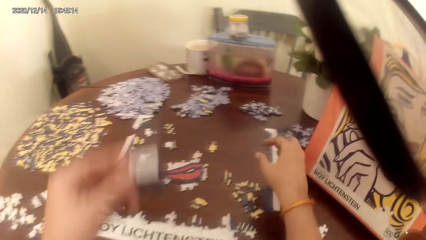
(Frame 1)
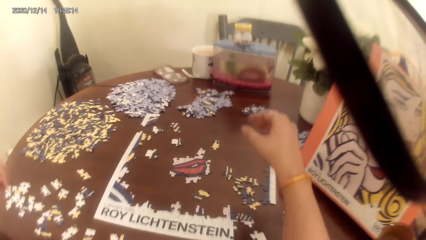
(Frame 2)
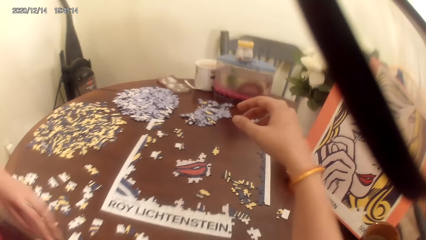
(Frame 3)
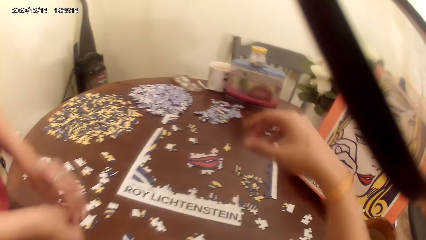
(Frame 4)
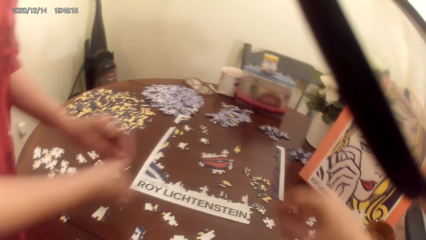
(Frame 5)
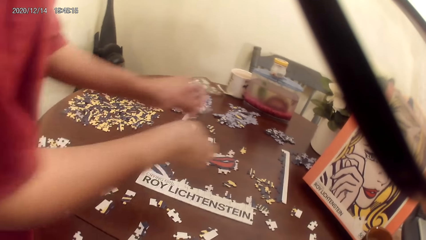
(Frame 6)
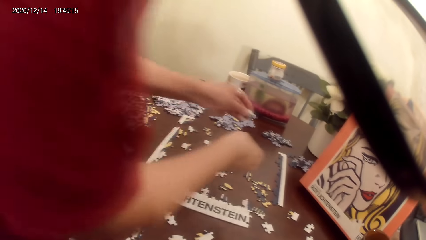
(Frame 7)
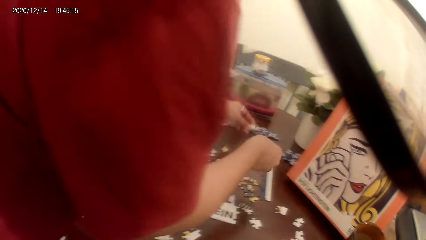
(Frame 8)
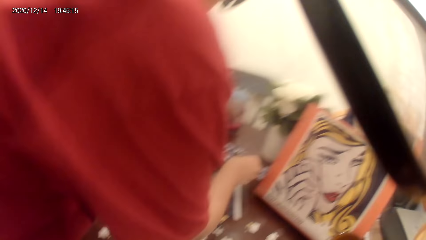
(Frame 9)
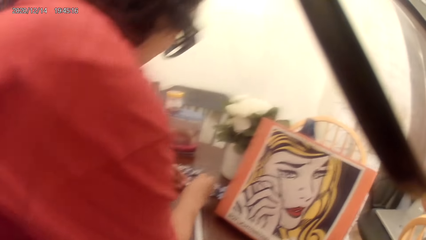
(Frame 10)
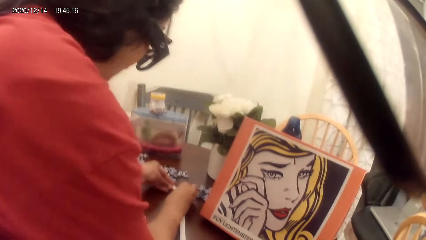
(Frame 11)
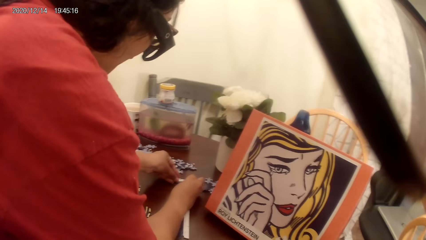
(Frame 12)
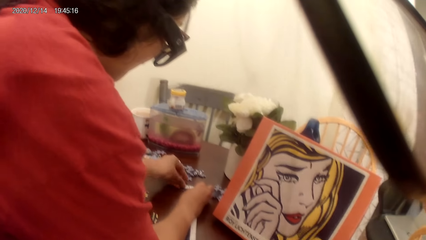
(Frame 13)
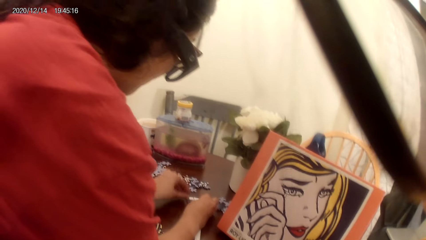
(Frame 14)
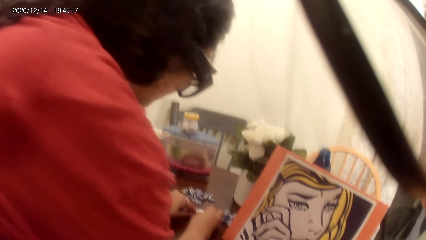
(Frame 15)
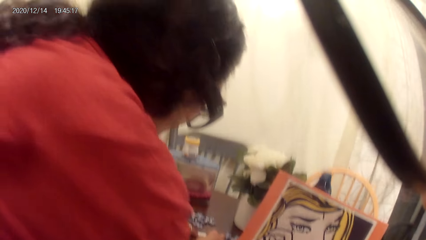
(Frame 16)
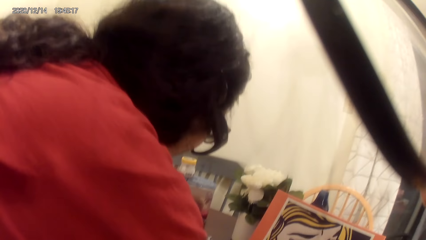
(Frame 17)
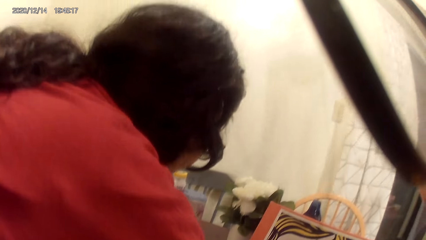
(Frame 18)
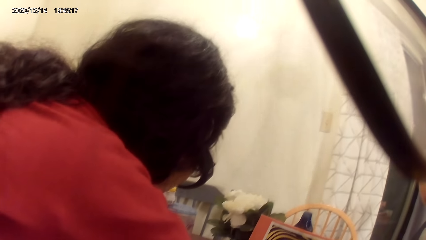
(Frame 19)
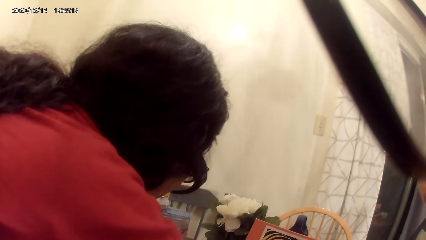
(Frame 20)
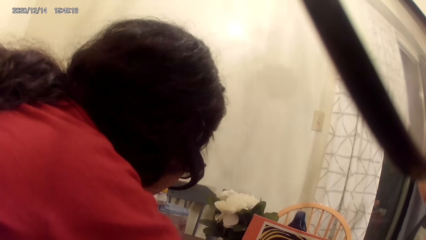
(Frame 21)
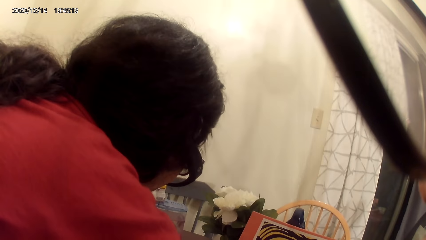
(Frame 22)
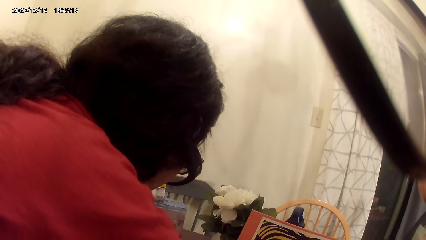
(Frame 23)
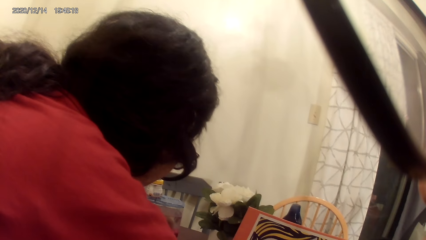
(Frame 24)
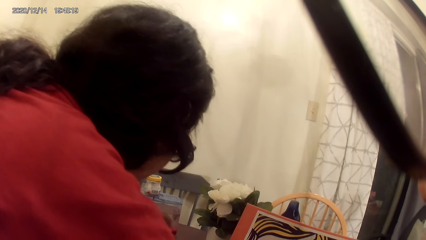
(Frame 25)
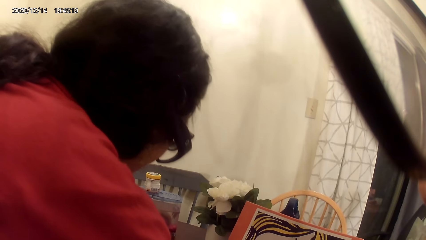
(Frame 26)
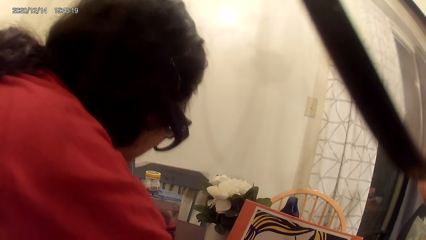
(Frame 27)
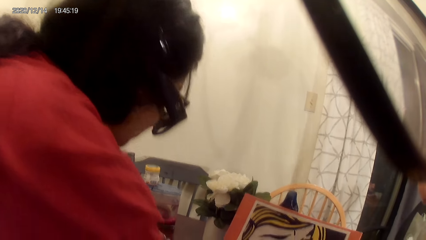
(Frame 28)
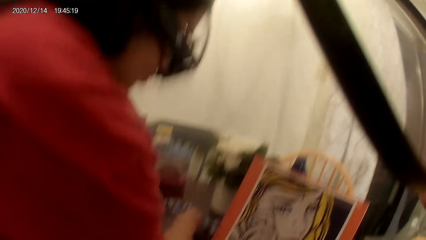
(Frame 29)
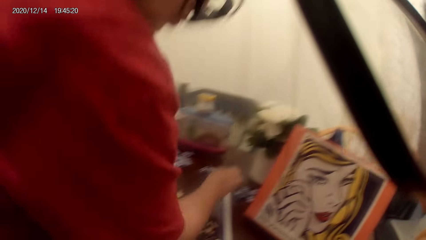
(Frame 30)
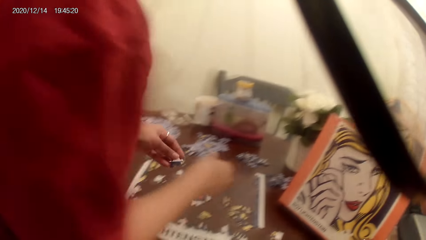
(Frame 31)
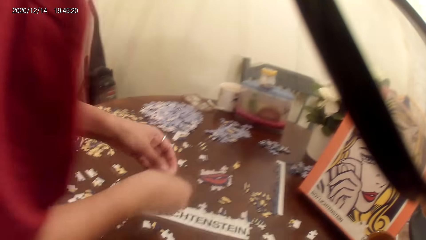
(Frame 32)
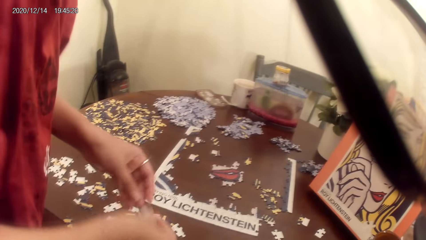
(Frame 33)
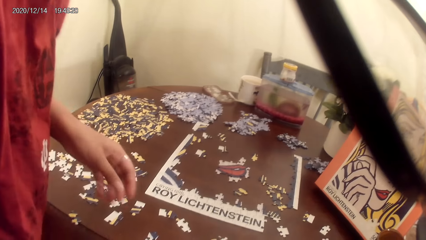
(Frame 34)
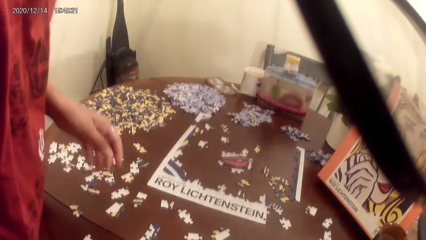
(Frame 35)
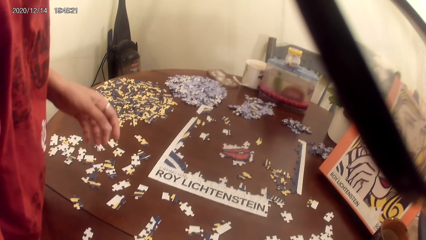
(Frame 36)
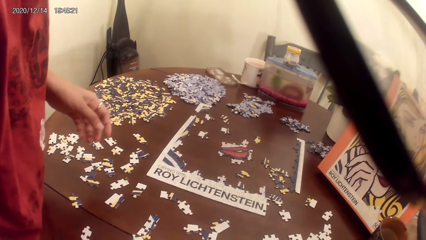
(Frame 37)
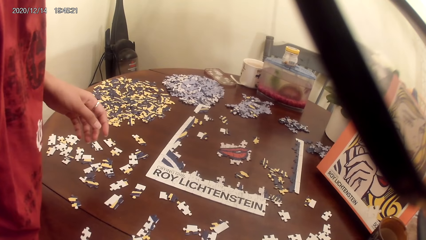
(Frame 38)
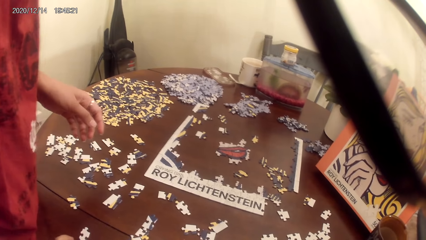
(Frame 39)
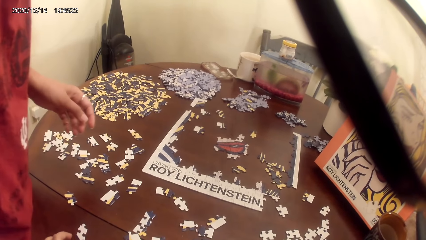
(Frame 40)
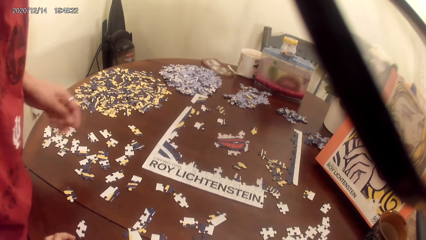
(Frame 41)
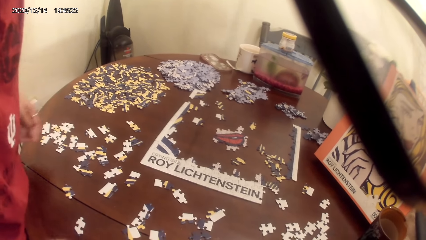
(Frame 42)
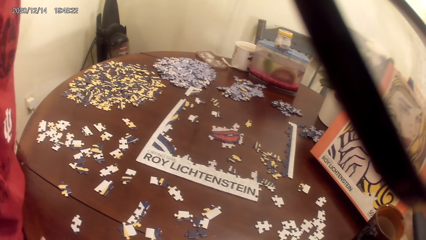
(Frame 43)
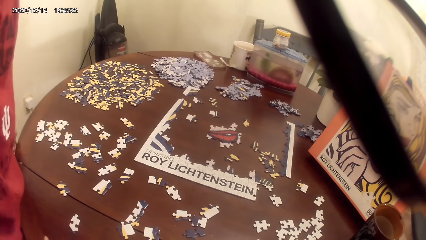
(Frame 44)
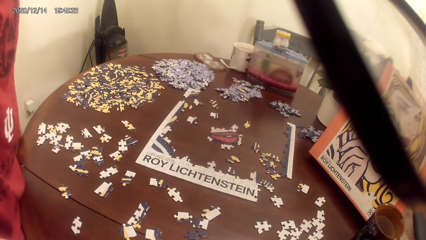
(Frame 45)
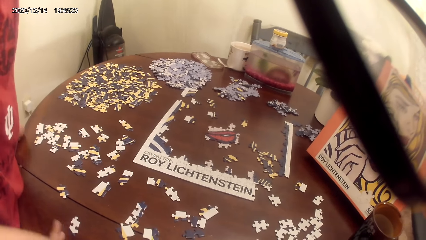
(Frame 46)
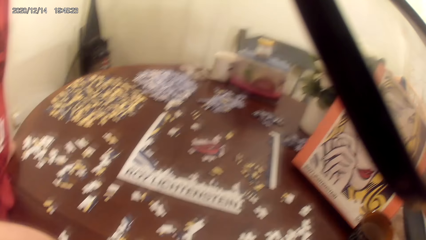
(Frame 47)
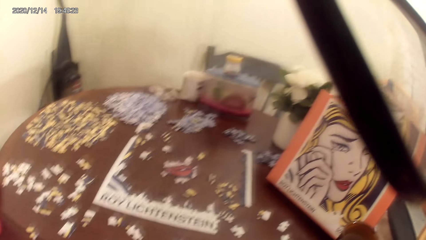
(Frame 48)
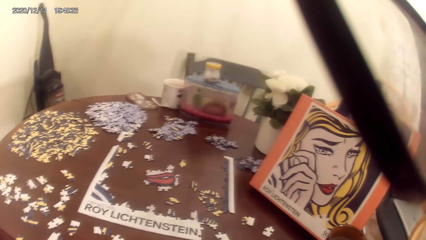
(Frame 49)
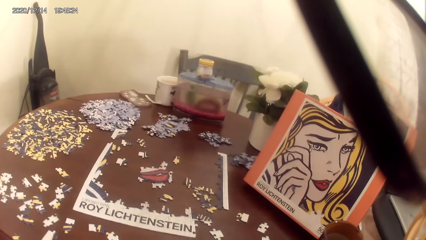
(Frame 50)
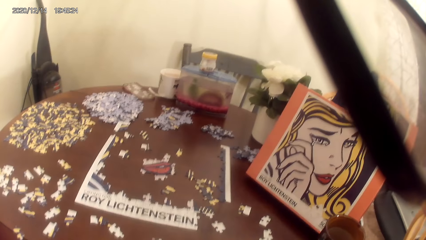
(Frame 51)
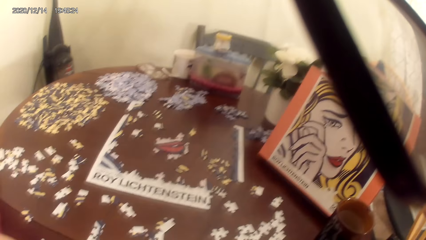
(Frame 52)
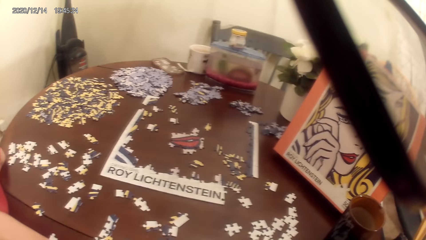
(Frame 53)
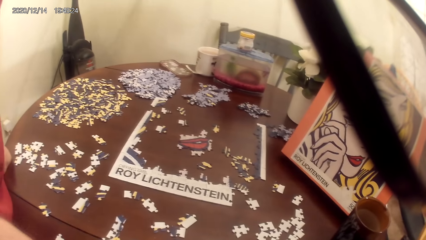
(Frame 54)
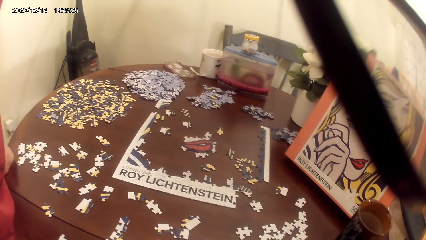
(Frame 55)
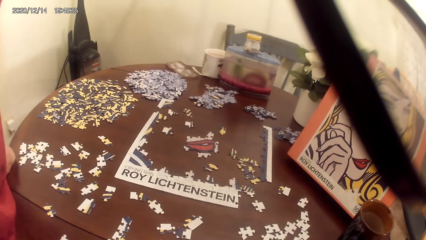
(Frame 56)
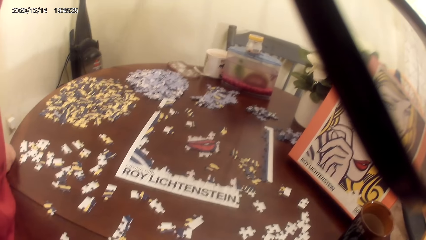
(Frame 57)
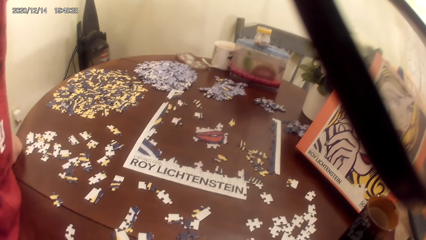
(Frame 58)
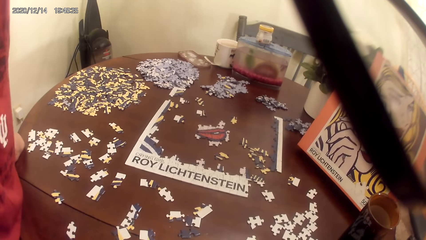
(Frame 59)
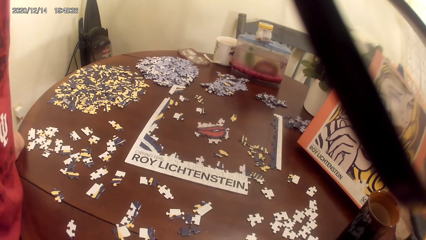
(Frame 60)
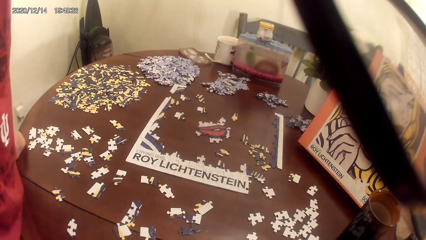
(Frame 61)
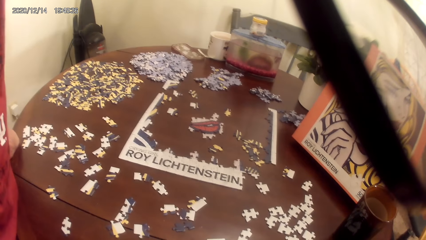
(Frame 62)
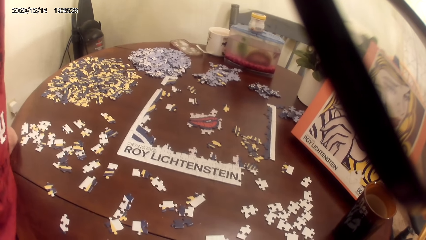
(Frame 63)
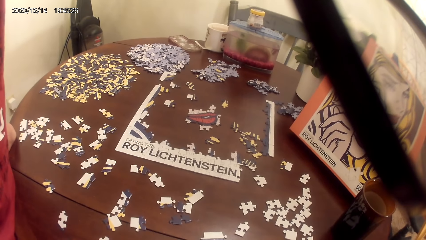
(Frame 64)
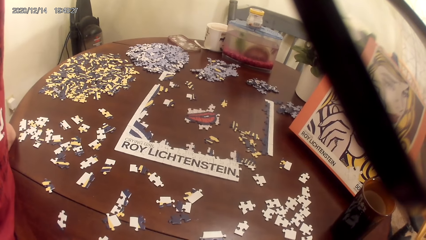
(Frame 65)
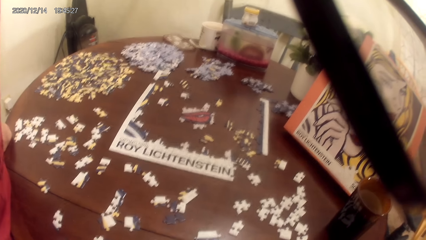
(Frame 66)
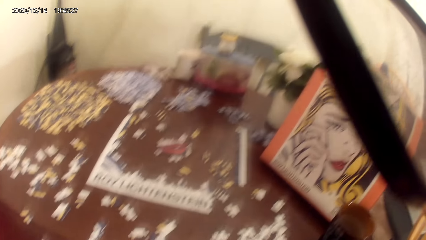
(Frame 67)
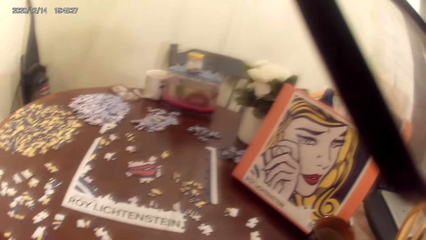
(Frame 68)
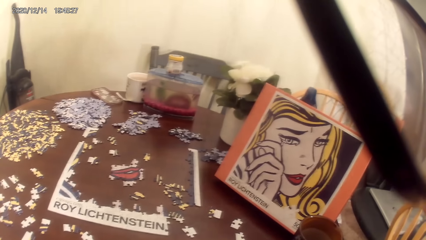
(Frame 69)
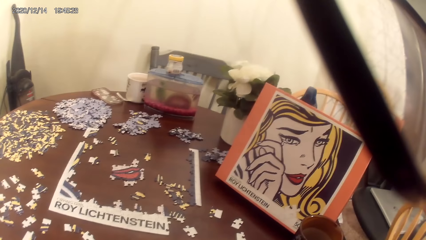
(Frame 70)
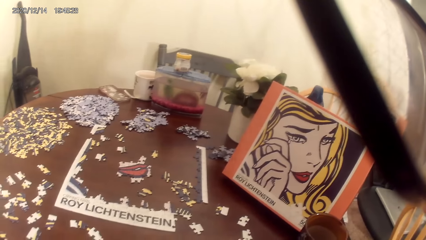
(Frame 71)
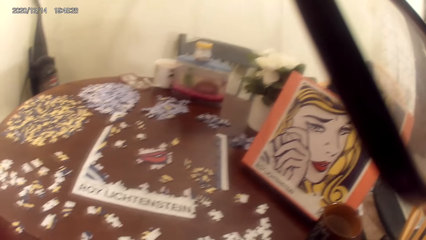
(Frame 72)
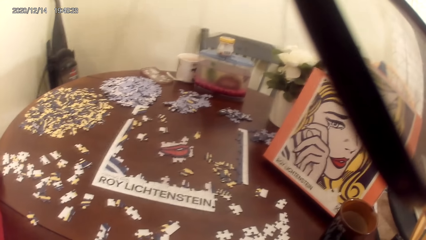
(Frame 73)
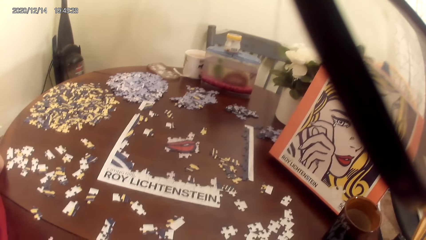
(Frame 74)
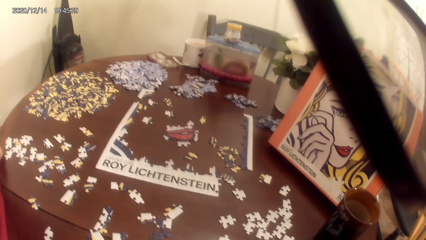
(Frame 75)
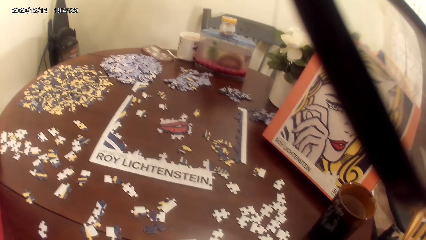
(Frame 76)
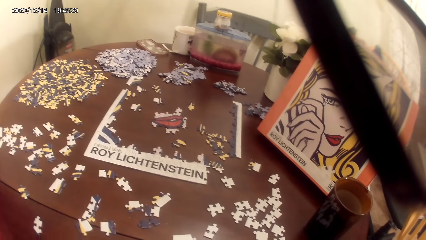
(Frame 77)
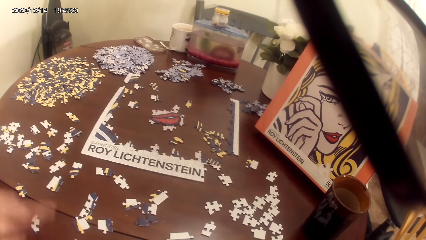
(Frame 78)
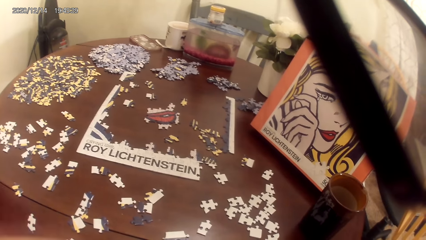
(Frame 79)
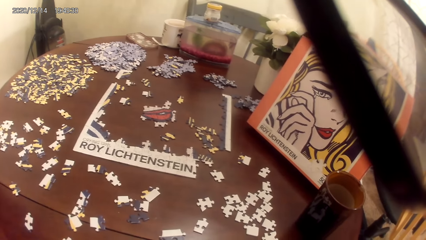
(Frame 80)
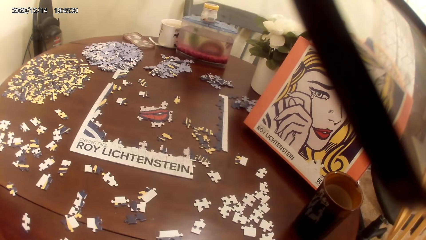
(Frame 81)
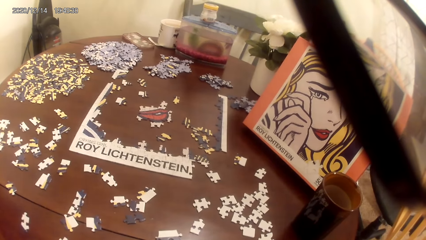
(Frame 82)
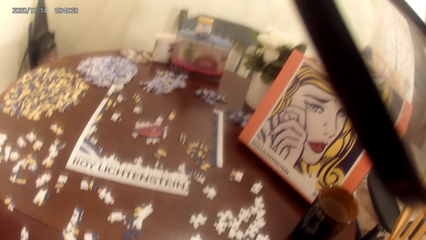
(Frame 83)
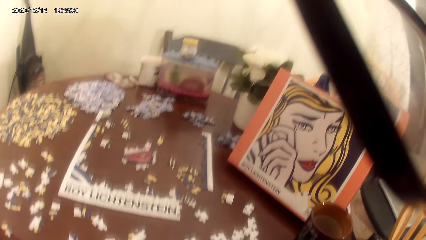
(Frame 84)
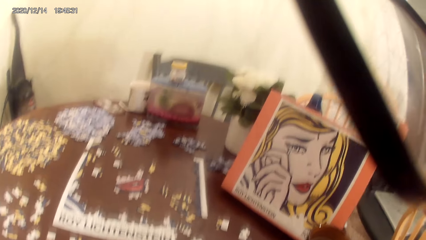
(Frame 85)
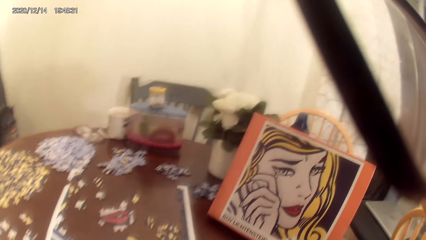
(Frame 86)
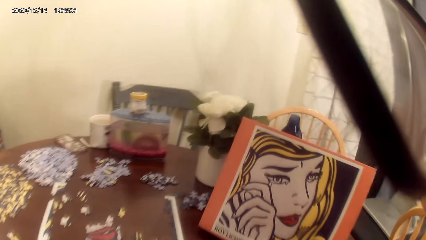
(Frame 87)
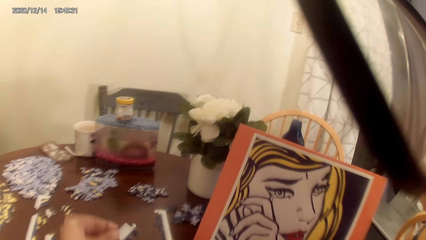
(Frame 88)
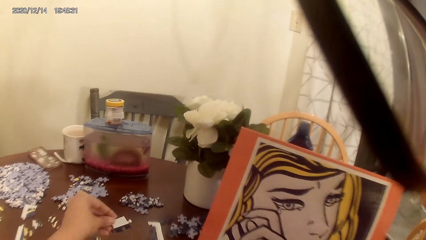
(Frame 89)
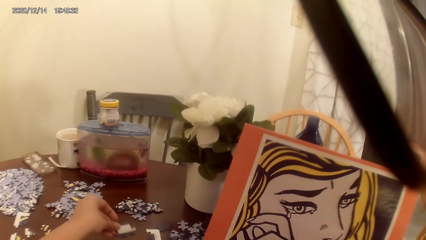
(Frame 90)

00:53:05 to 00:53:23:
The camera wearer and a lady arrange making the puzzle pieces. The lady plays the jigsaw puzzle. The camera wearer moves hands. They look around. The lady moves hands. The camera wearer looks around and talks with the lady. They talk with the lady. The lady moves hands.
